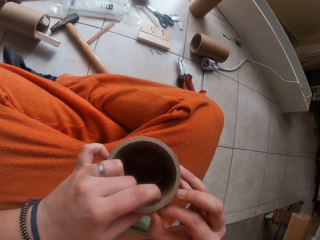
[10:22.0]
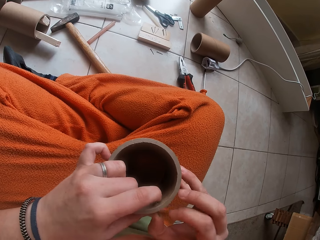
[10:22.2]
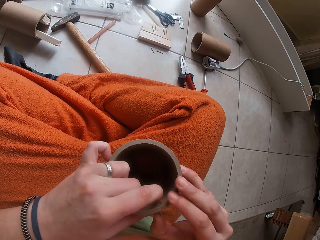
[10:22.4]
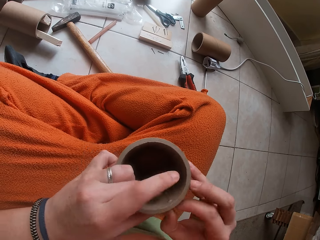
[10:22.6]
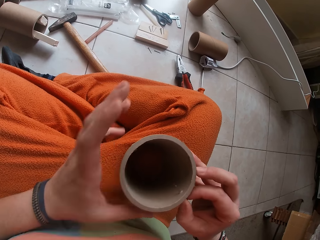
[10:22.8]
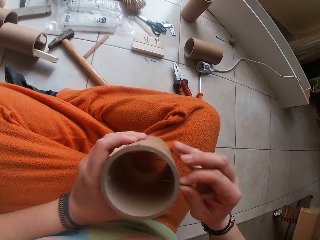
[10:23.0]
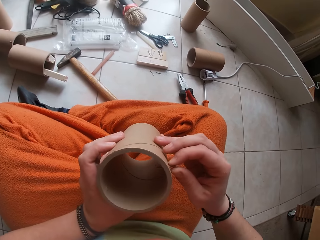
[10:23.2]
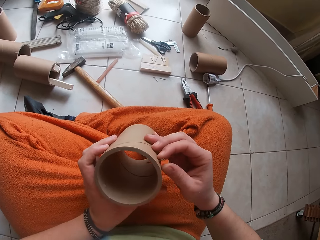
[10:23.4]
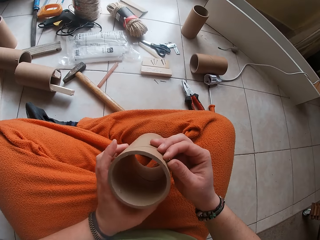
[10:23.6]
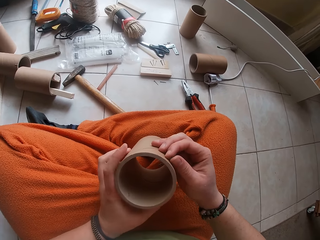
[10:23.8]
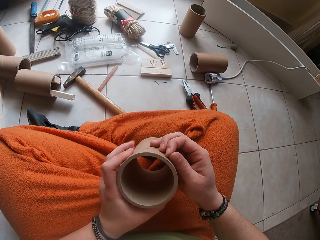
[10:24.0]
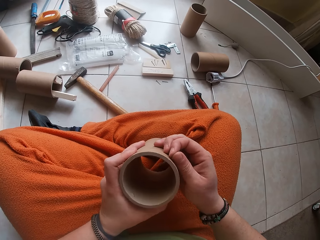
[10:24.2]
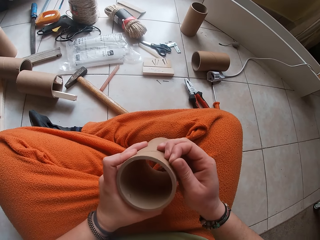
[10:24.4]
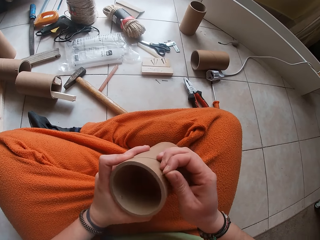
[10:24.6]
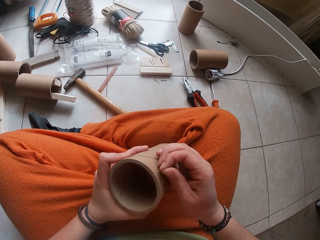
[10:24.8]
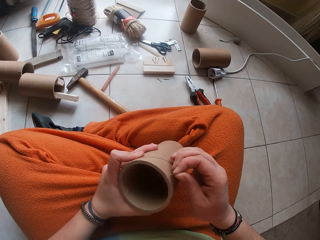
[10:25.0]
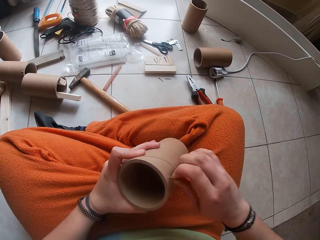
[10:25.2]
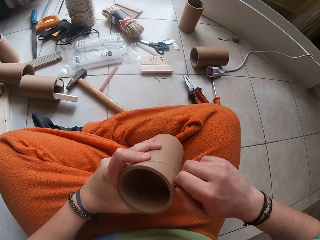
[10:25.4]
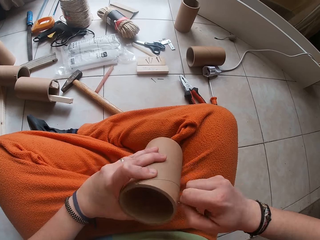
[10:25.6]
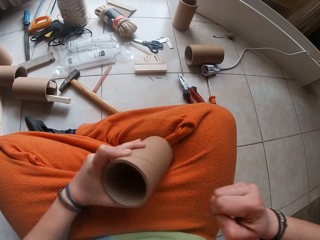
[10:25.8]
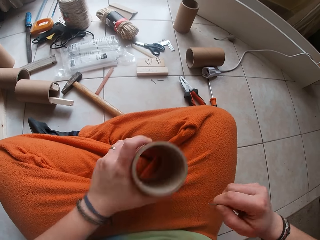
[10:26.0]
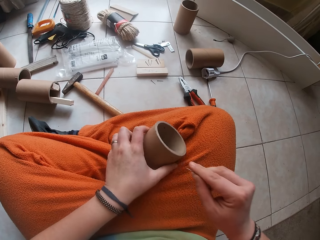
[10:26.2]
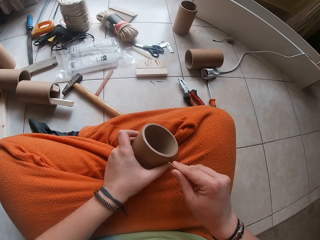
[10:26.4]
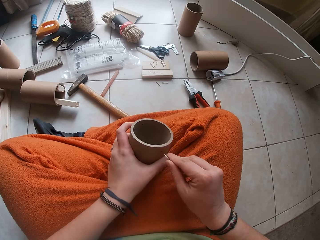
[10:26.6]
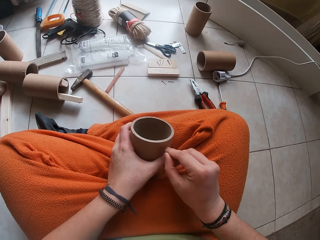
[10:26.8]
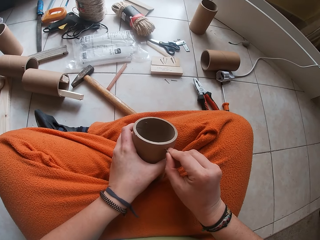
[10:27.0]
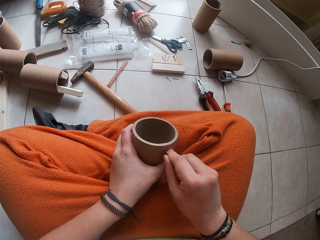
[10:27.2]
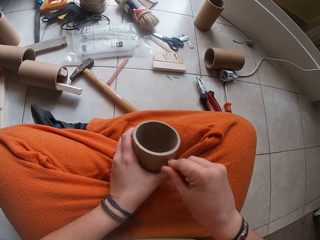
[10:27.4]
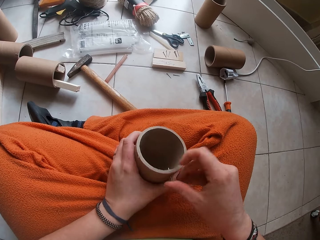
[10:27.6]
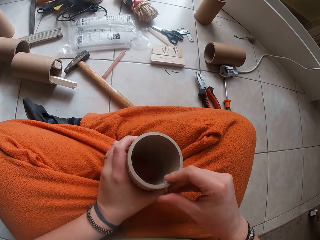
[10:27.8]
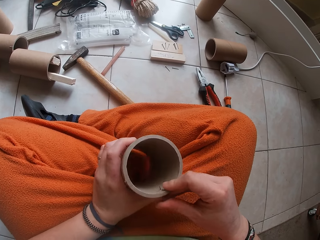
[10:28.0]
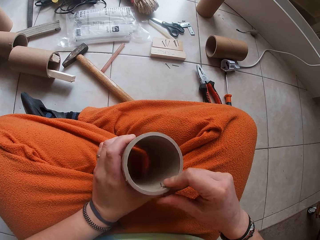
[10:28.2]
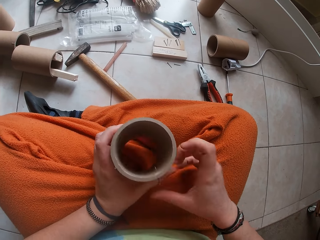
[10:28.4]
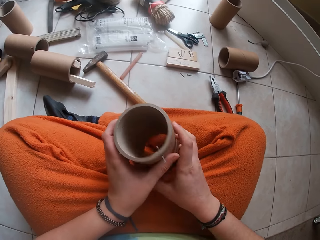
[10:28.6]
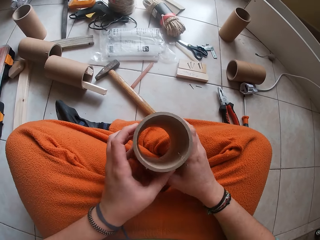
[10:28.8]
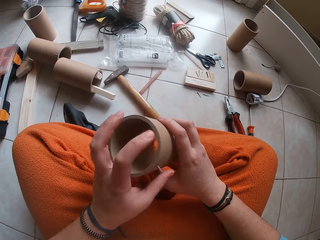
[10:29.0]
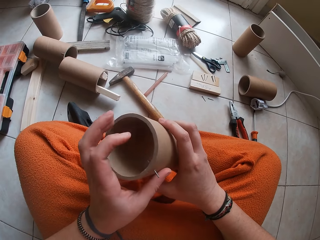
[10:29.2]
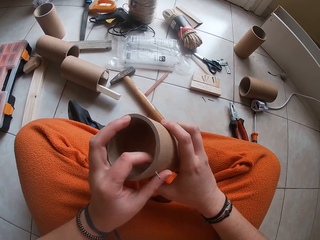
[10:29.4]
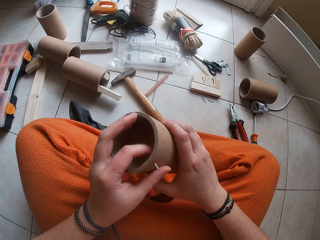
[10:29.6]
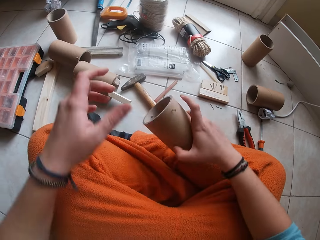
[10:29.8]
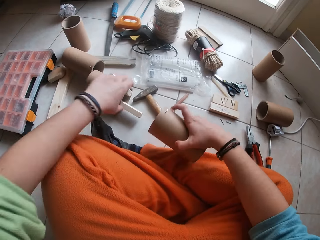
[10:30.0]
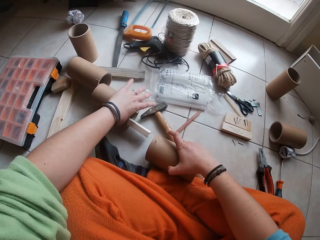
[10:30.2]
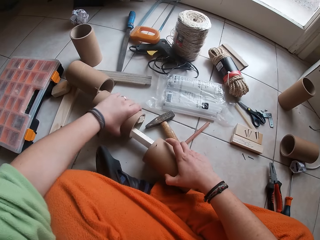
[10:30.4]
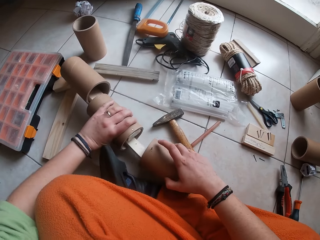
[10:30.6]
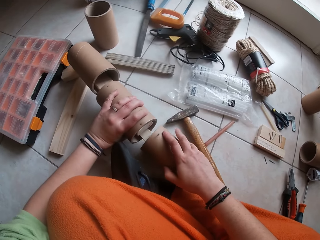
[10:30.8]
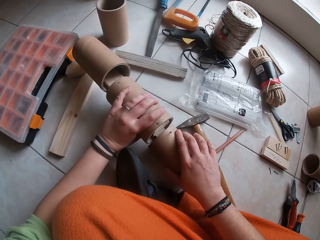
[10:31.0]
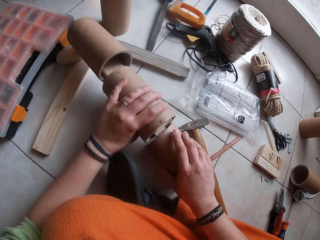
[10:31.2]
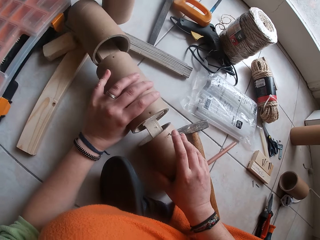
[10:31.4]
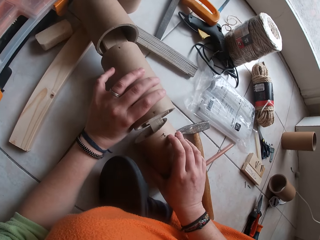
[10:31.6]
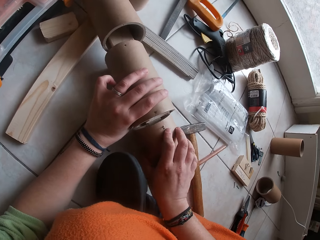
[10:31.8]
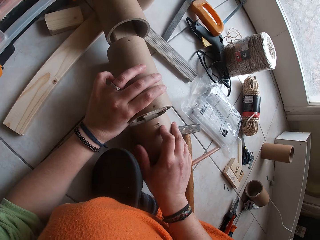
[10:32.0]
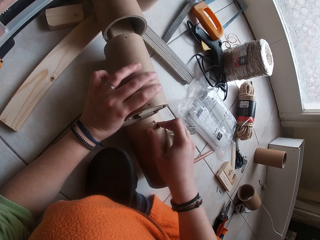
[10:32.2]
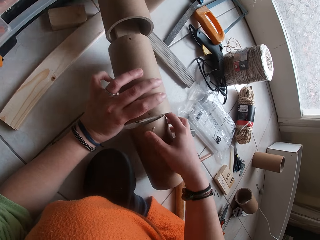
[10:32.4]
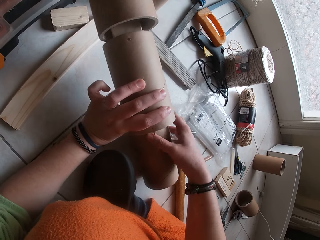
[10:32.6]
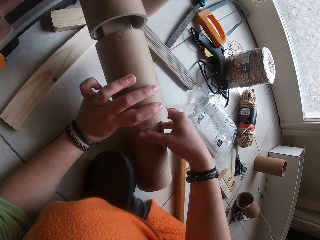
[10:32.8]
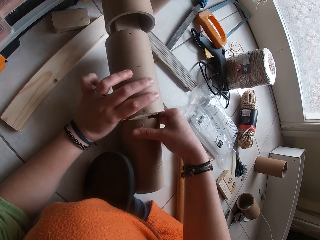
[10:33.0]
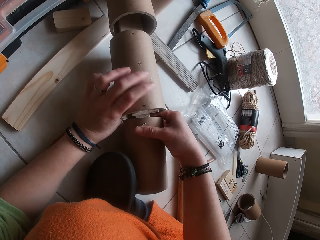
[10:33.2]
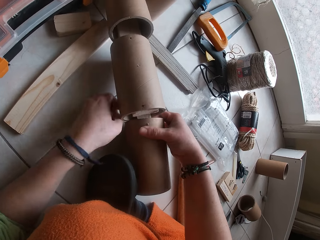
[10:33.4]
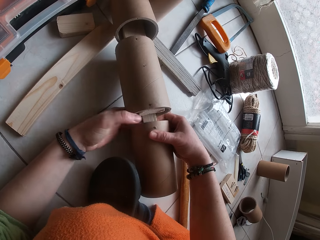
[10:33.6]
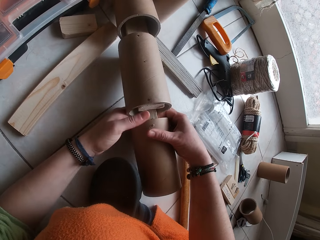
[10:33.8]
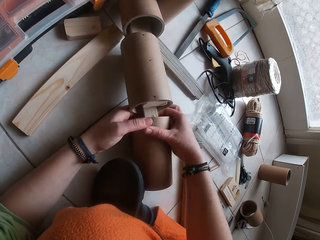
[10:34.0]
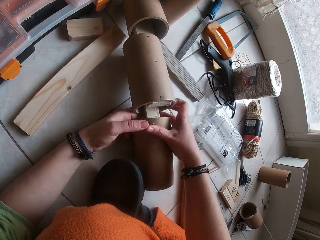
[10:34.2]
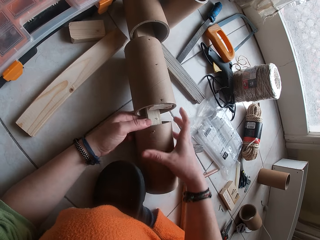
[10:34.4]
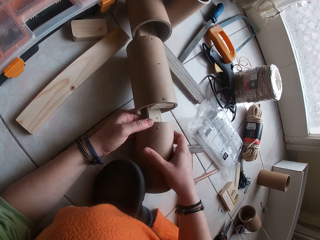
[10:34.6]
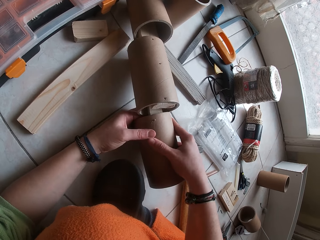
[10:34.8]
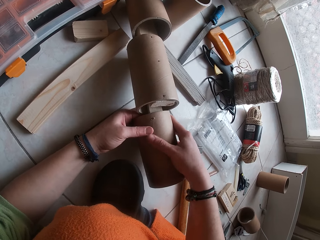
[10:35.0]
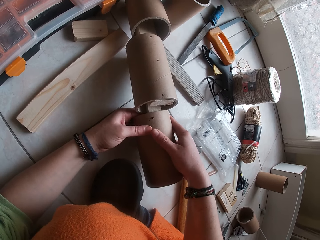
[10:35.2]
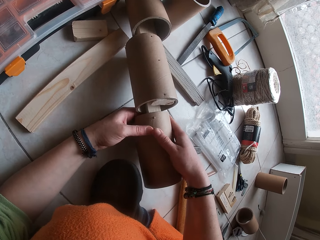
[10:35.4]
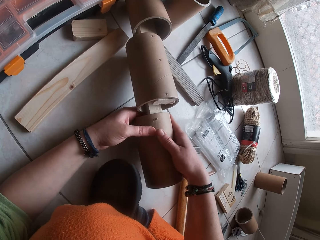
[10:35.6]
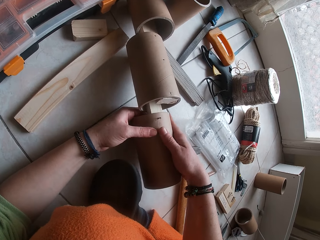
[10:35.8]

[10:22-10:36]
The camera wearer moves the nail on the craft. She turns the craft. She pulls out the nail from the cardboard tube with her right hand. She fits the nail in her right hand into a hole in the cardboard tube. She touches the nail. She picks the cardboard tube craft from the floor with her left hand. She inserts the cardboard tube in her right hand into the cardboard tube craft. She fixes the craft. She moves the craft on the floor.

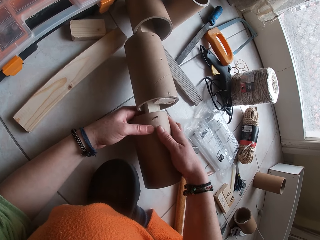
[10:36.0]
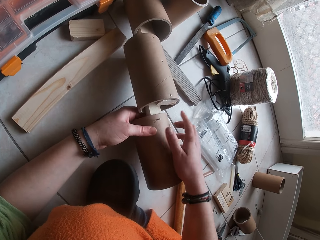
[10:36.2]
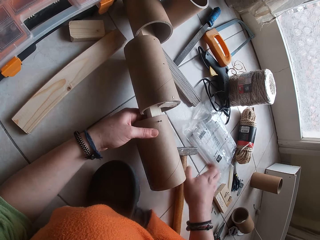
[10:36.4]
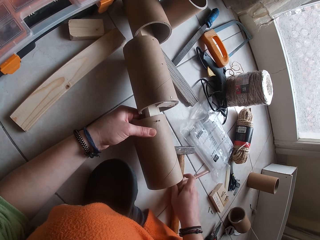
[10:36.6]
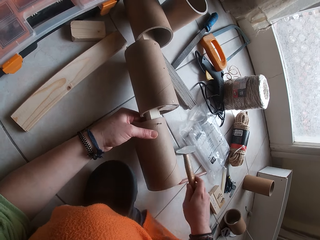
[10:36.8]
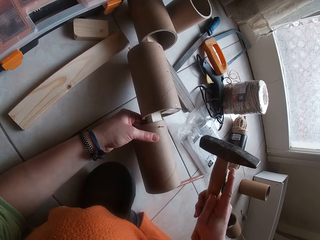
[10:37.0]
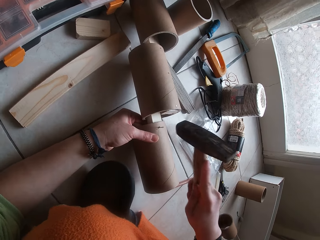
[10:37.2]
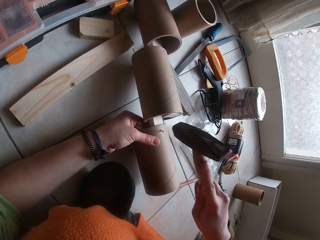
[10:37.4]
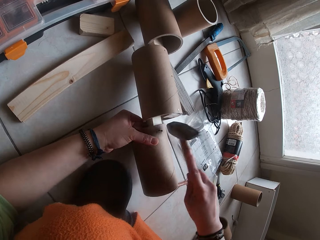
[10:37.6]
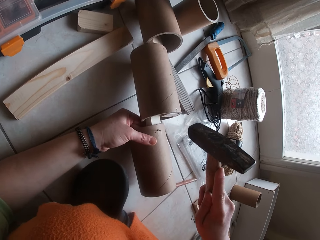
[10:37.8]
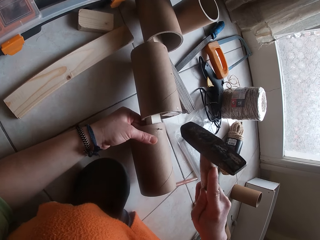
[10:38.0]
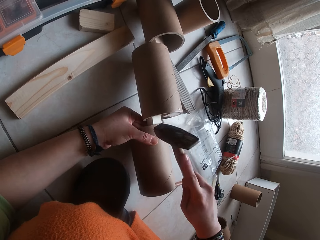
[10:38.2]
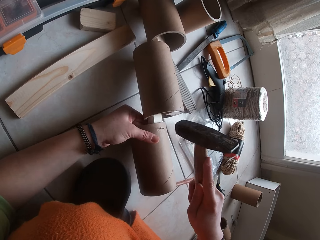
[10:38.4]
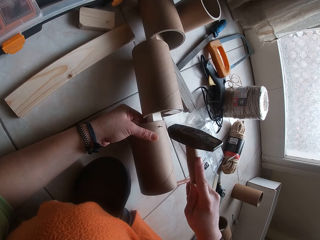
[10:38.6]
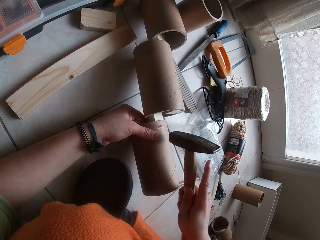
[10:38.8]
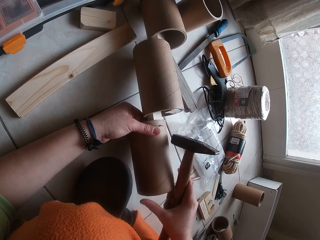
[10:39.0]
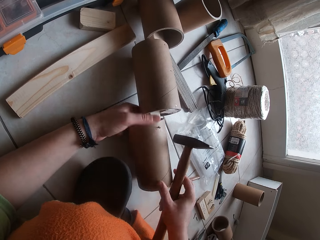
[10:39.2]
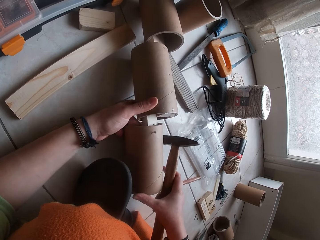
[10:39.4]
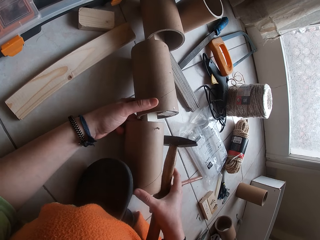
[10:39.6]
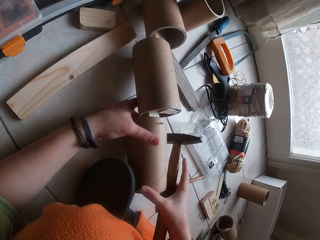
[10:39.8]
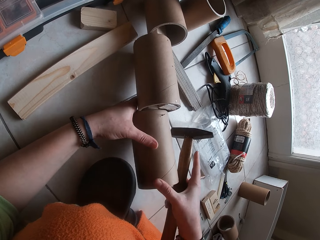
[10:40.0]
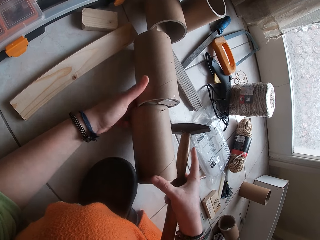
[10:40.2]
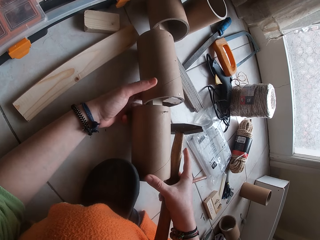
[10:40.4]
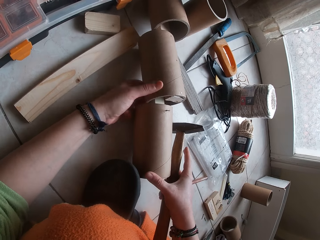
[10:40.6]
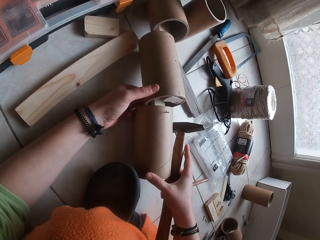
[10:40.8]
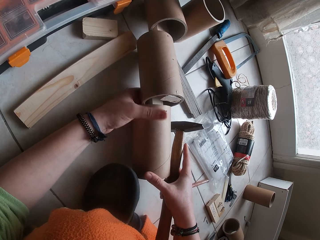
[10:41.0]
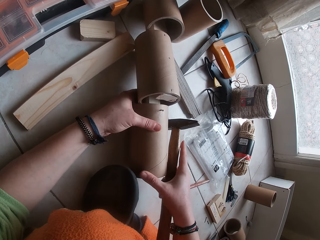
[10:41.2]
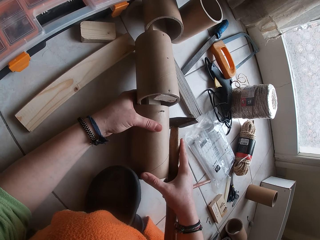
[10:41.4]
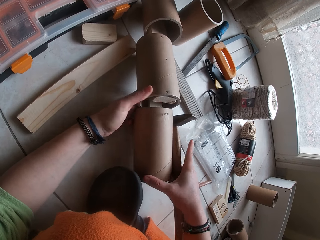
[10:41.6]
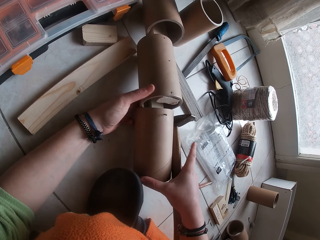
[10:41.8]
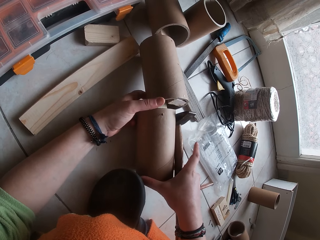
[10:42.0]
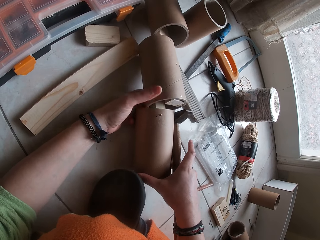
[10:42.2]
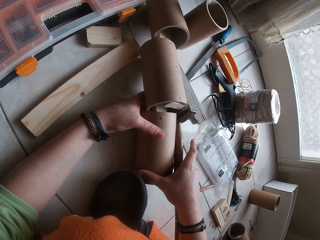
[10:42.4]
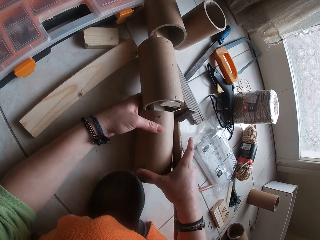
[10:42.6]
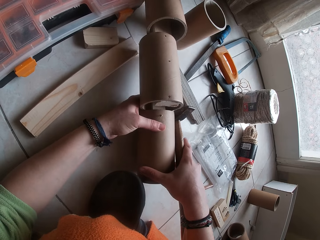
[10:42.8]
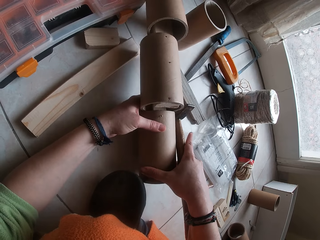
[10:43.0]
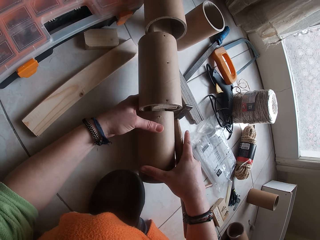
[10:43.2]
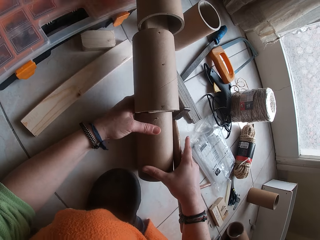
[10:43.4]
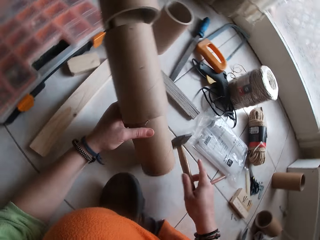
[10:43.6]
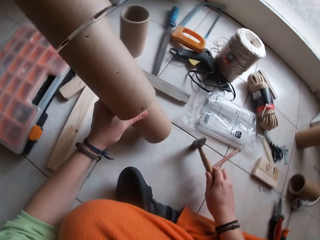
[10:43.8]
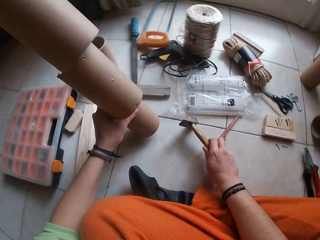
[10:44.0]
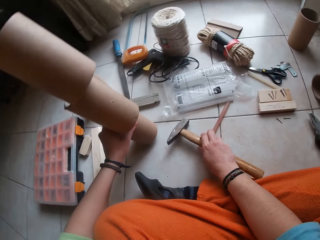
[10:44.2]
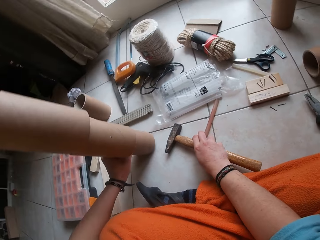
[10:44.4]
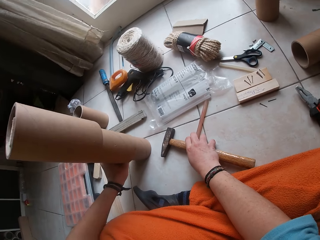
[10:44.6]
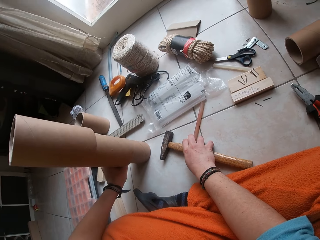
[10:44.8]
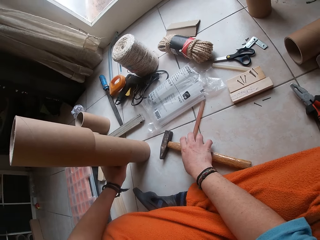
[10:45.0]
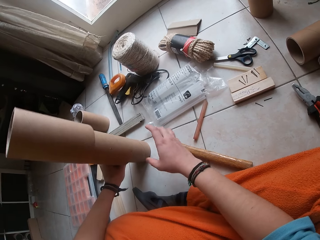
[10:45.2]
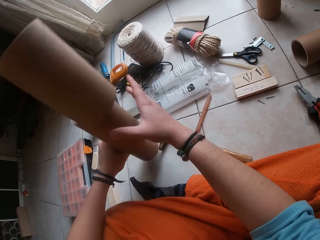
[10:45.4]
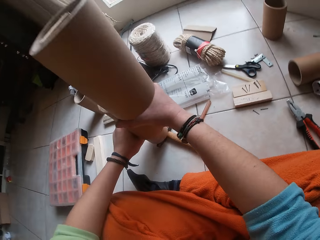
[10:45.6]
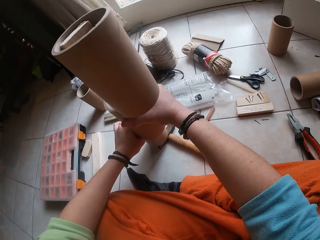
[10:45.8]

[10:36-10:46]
The camera wearer picks the hammer from the floor with her right hand. She hits in the nail on the cardboard tube into the plank in the cardboard tube craft with the hammer. She adjusts the cardboard tube on the cardboard tube craft with her right hand. She moves the craft on the floor. She picks the cardboard tube craft from the floor with her left hand. She drops the hammer on the floor. She moves the cardboard tube craft on the floor with both hands. She holds the craft with both hands.
